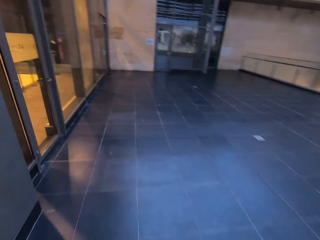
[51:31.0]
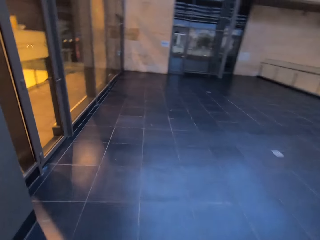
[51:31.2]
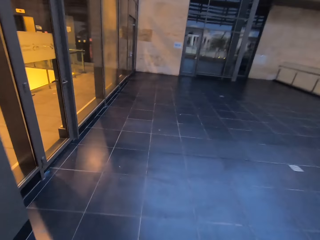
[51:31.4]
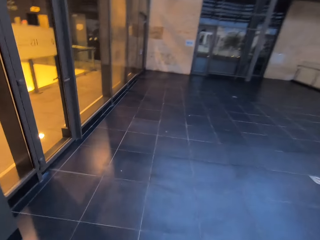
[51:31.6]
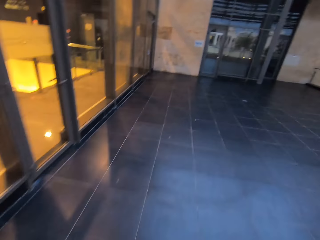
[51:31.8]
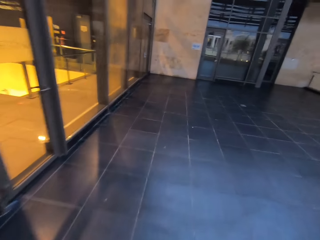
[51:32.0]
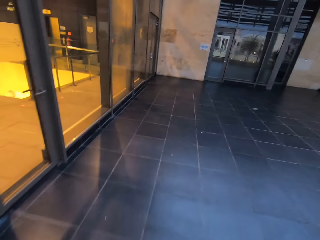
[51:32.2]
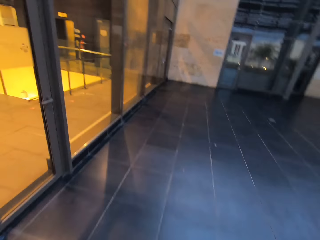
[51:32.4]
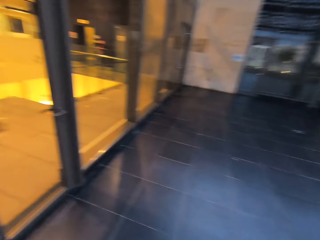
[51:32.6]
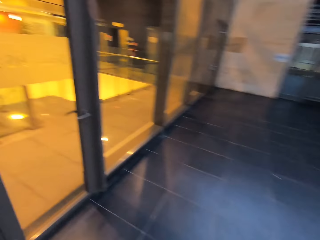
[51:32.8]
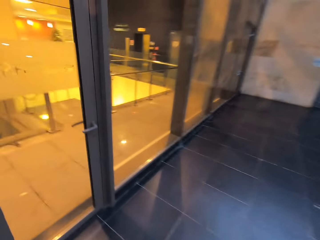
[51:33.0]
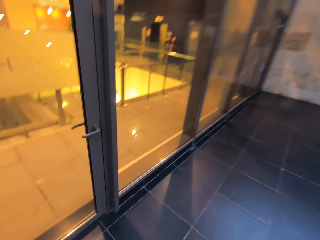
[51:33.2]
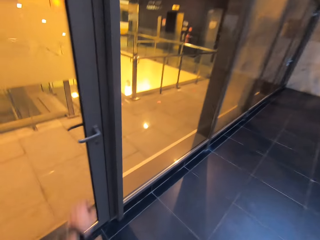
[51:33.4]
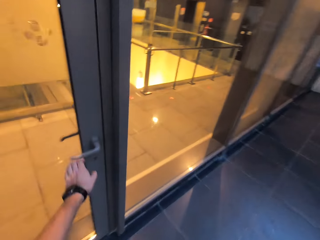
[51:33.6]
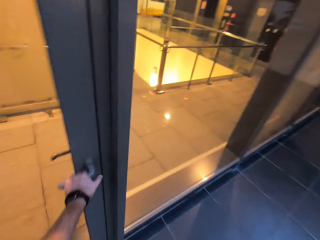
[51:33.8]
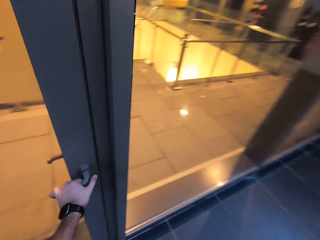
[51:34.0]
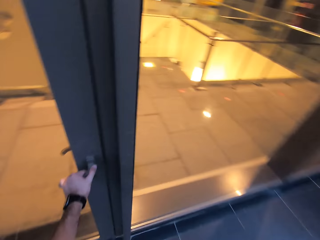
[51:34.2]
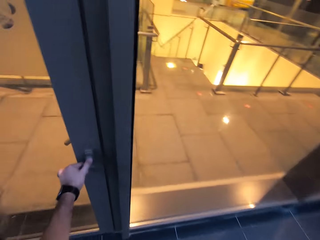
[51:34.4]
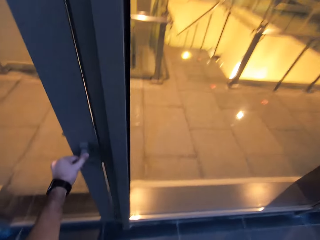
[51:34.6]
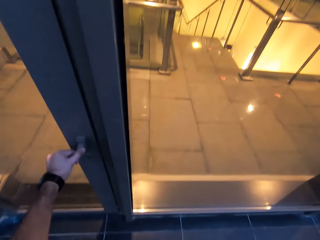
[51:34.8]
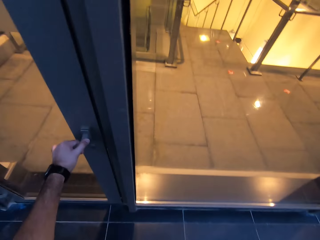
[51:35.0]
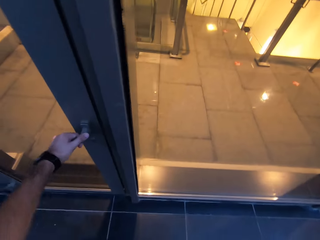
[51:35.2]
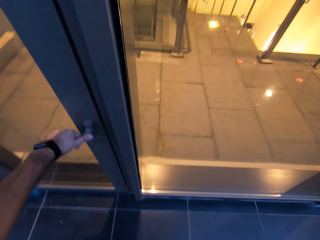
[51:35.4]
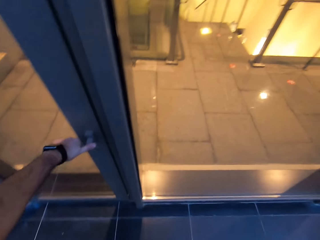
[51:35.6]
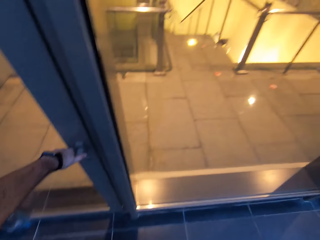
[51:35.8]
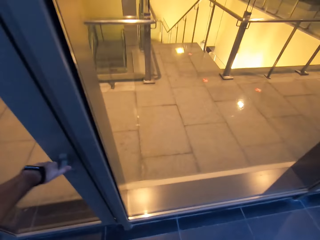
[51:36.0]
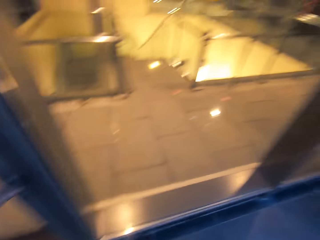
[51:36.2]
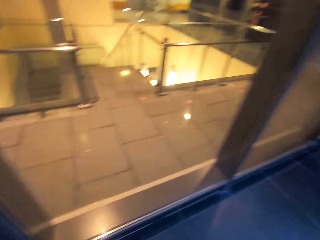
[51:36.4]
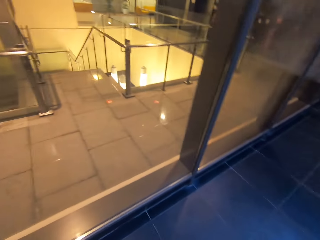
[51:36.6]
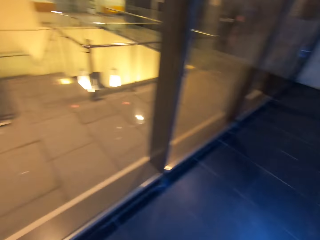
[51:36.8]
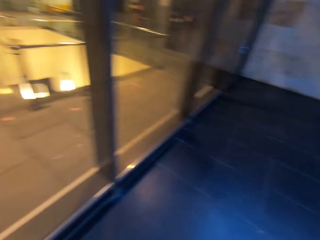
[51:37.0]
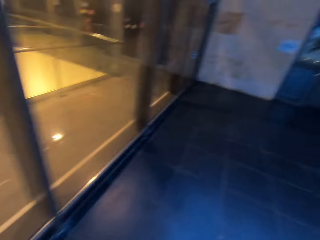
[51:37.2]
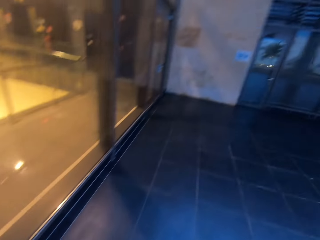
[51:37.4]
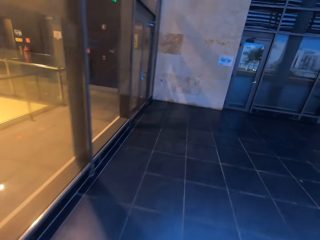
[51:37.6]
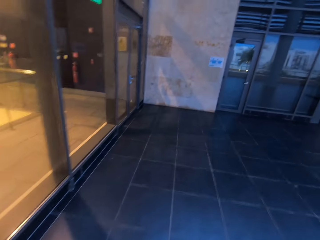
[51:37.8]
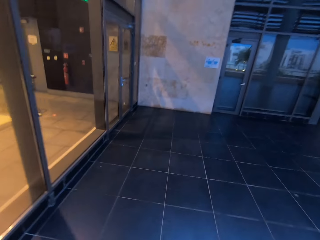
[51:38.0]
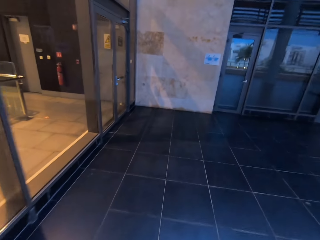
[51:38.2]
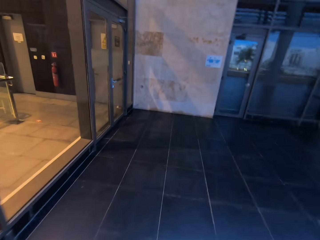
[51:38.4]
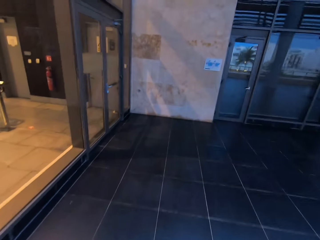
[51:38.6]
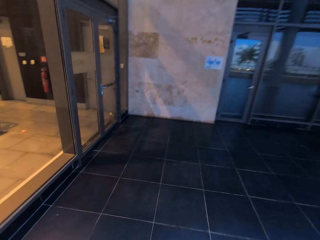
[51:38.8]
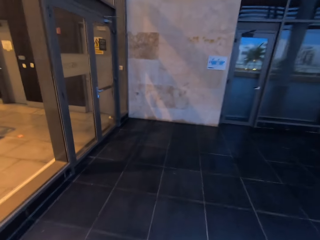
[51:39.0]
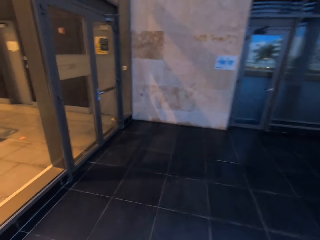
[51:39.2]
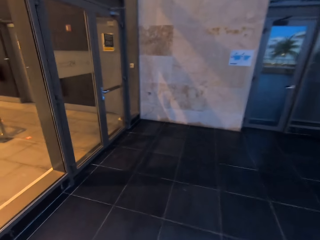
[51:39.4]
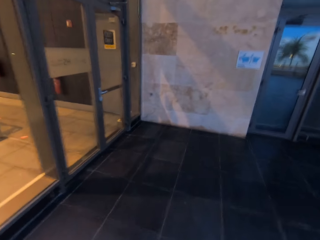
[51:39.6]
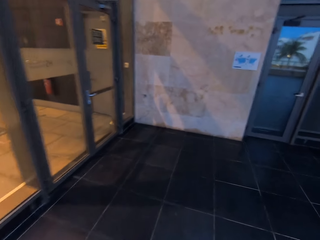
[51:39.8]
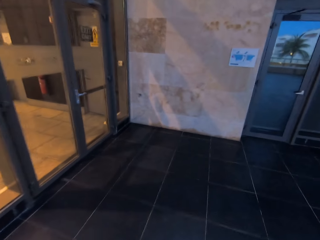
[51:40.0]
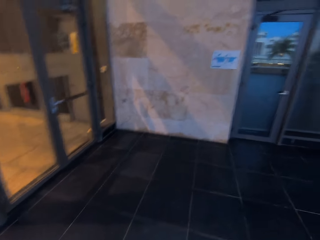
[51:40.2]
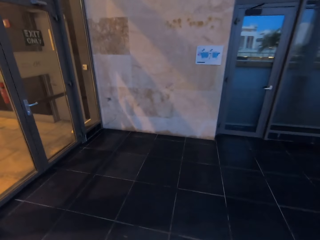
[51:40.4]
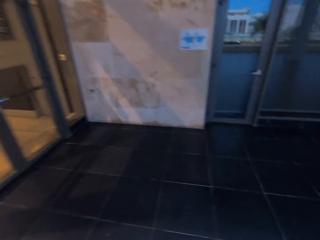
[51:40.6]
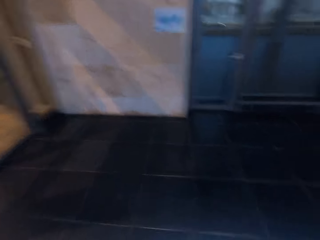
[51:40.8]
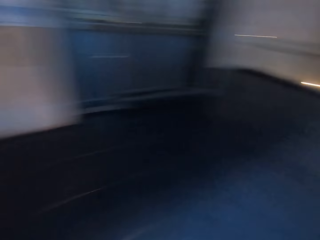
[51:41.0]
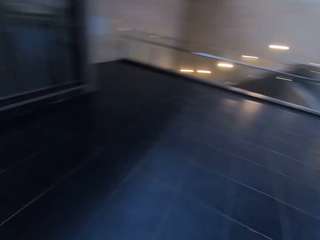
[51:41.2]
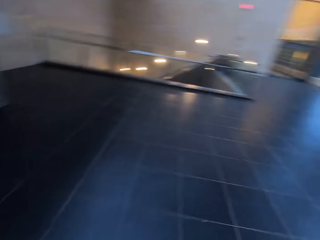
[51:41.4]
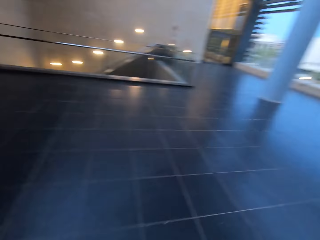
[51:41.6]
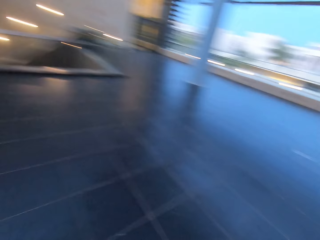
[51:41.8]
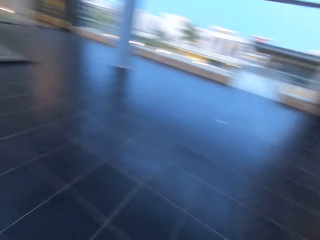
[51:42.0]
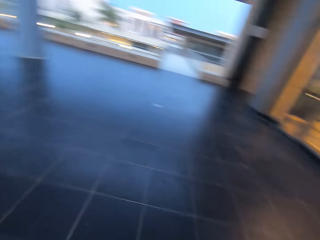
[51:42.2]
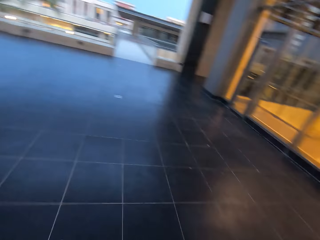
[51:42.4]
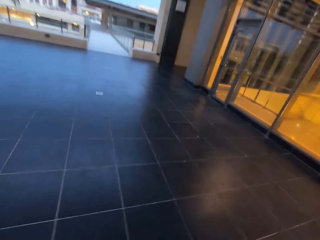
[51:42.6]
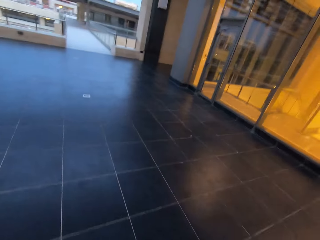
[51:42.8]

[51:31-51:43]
The camera wearer turns the door handle. They touch the door handle. They try to open the door. They walk away from the door.

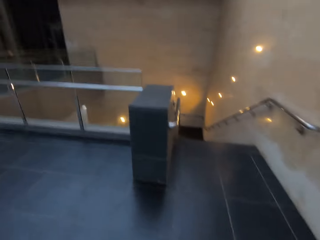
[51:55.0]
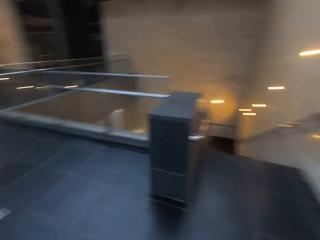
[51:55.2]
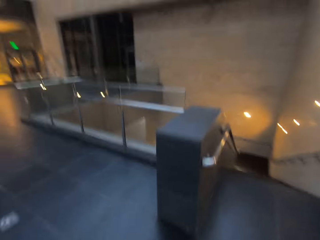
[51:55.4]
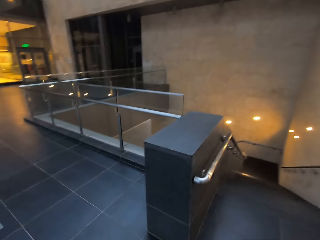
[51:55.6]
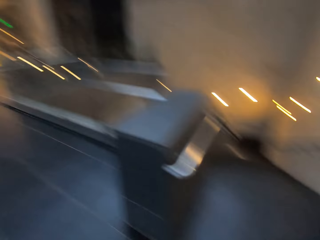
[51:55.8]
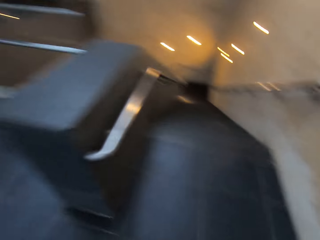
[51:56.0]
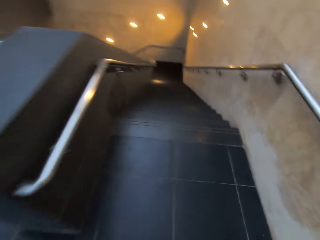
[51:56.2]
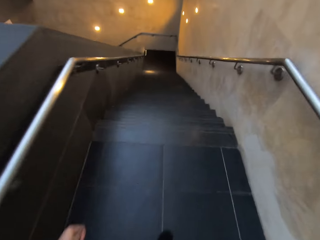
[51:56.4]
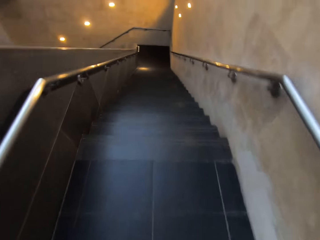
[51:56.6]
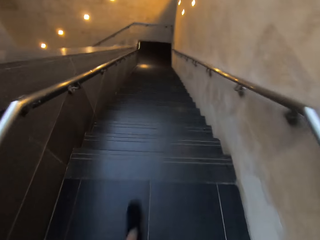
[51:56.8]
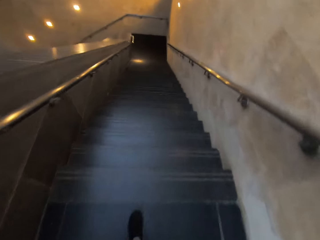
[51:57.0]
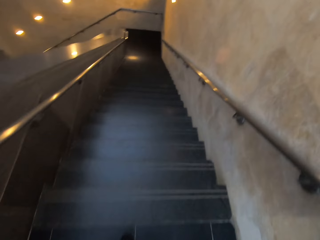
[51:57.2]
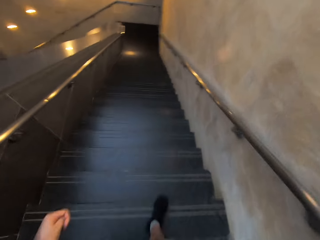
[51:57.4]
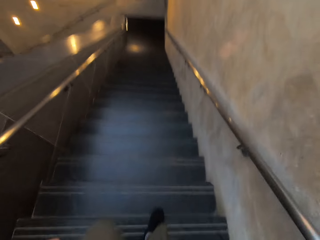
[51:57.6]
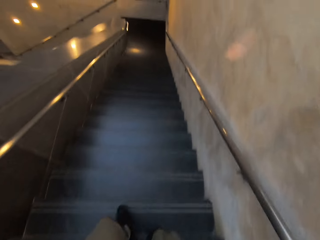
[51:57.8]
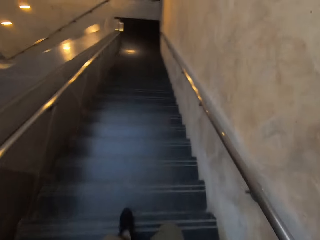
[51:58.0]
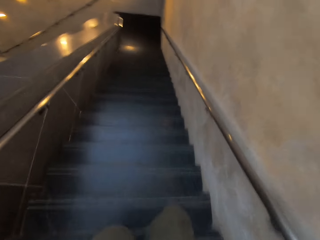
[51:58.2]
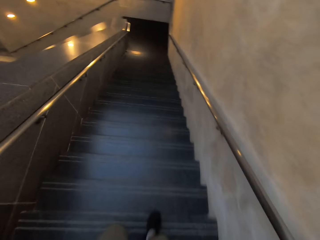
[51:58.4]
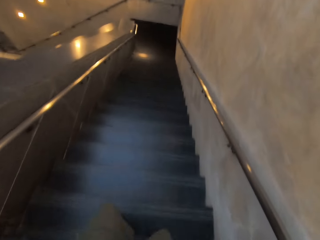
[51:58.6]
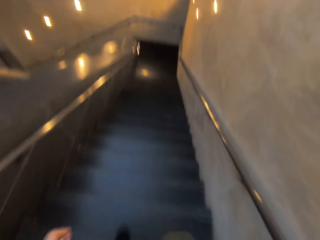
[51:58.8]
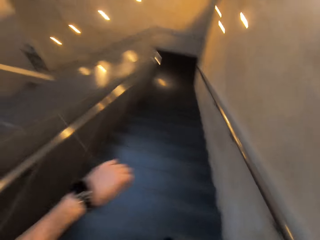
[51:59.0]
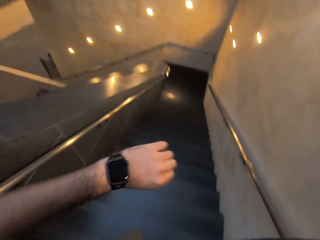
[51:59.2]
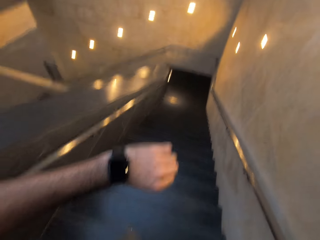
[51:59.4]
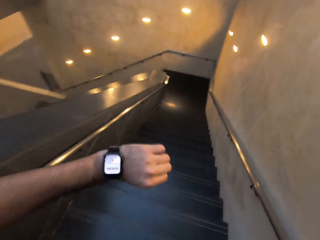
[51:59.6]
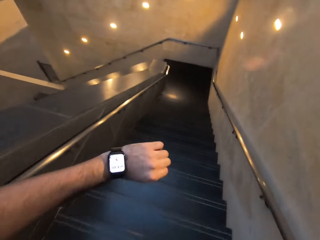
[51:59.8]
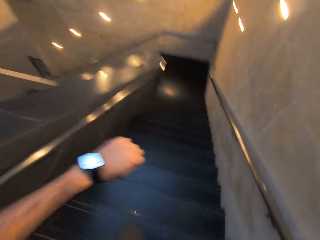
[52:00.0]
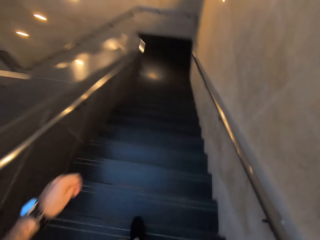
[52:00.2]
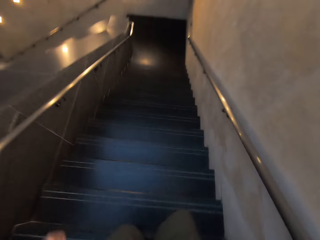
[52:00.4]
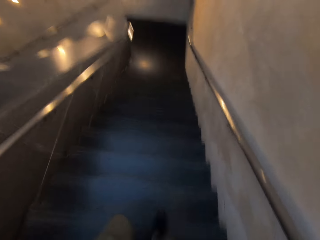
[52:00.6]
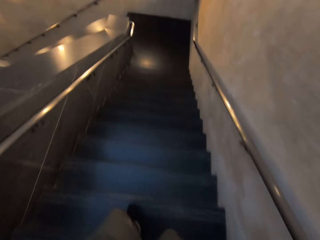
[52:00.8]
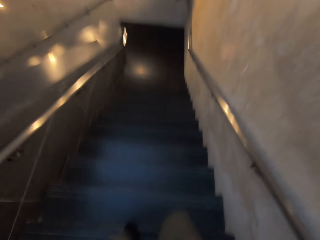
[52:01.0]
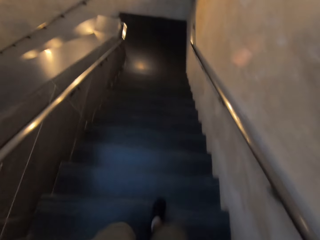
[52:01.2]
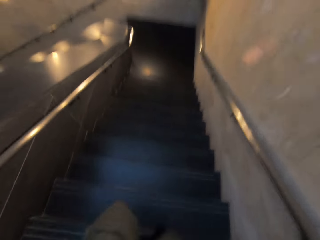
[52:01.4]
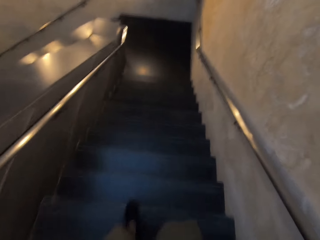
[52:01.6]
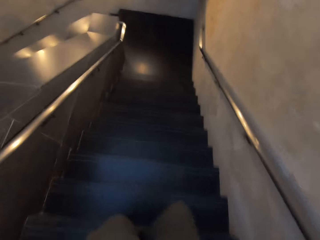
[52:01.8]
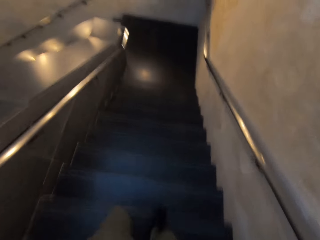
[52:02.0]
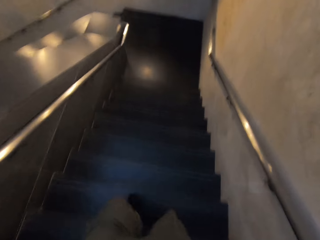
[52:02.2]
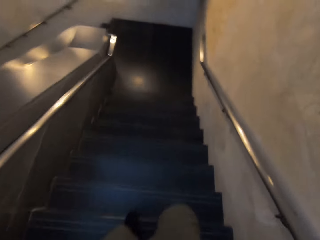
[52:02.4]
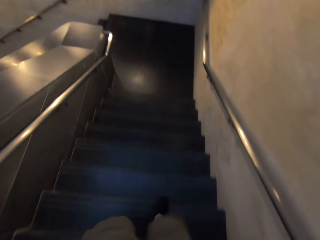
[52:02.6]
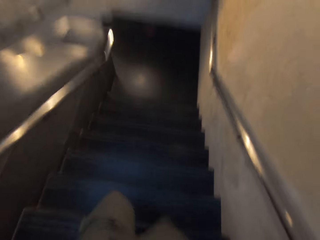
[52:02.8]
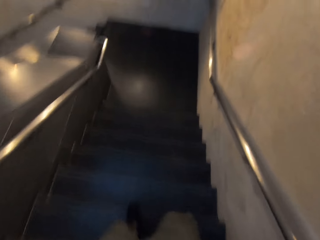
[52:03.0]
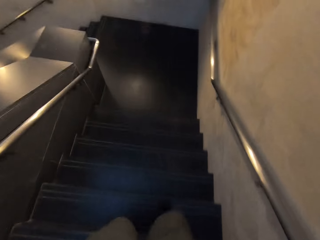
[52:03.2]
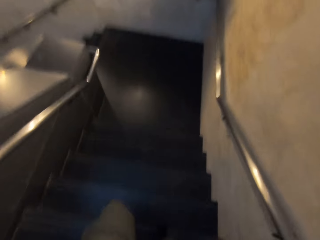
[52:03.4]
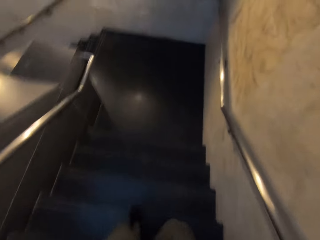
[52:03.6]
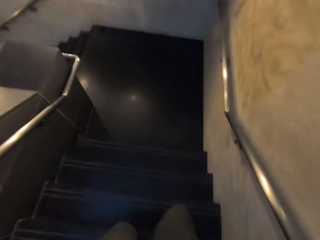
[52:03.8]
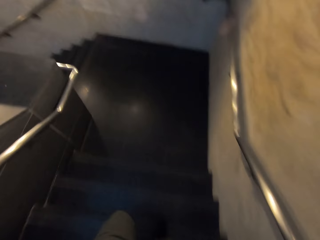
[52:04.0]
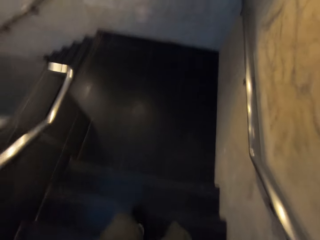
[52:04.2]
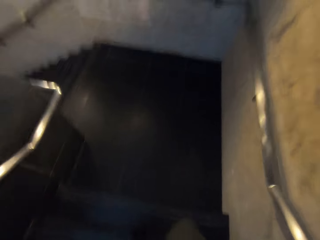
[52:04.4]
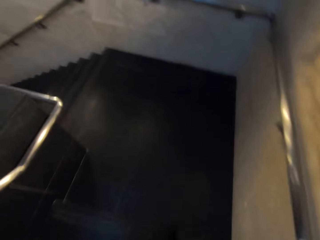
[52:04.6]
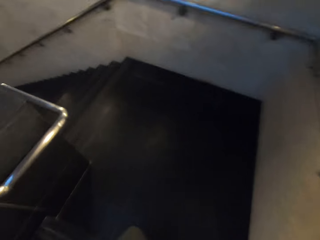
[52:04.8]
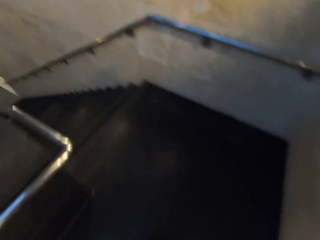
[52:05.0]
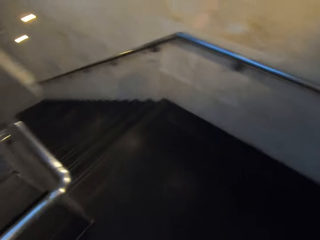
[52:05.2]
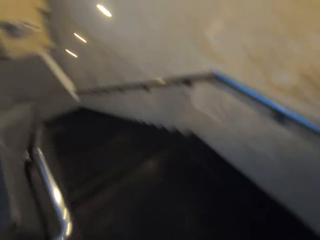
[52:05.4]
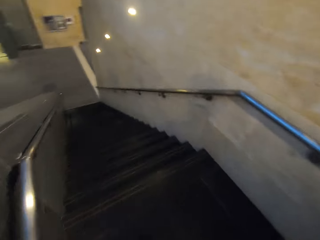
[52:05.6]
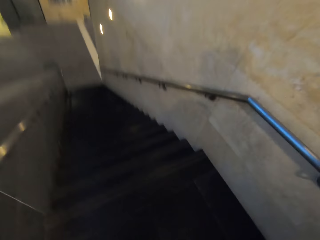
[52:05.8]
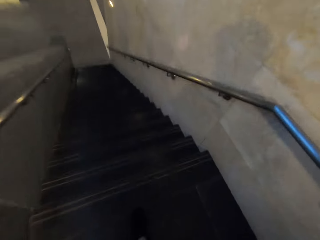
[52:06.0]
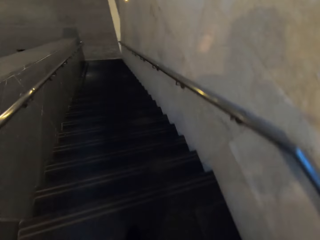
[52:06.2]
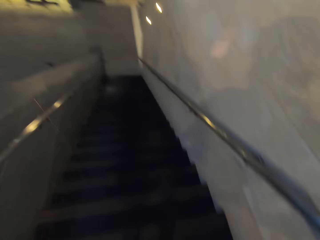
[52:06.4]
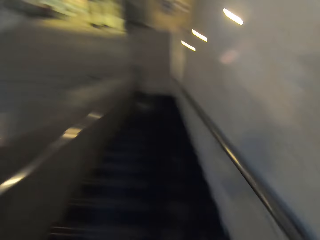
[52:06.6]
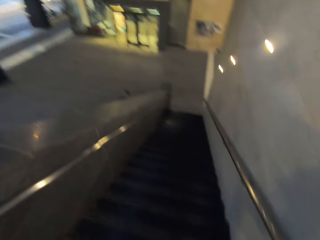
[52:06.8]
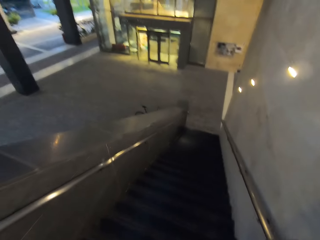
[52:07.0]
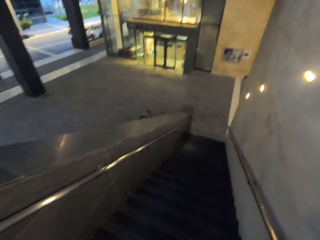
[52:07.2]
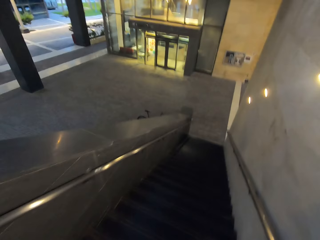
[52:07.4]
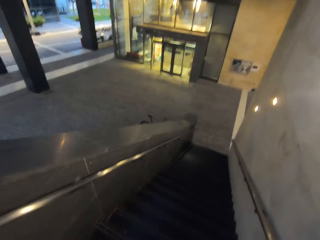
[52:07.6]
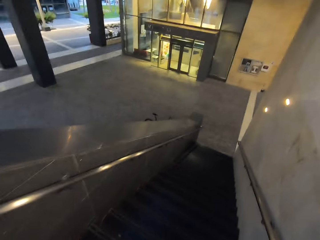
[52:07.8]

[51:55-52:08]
The camera wearer climbs down the staircase. He looks at the time on his wrist watch. He climbs down the staircase.
